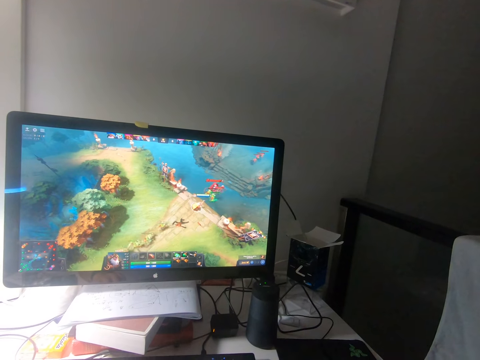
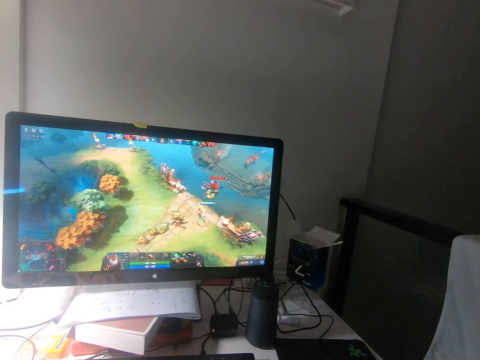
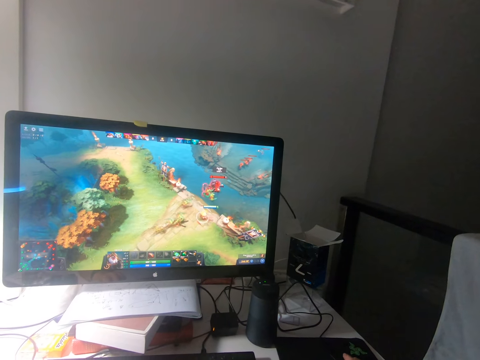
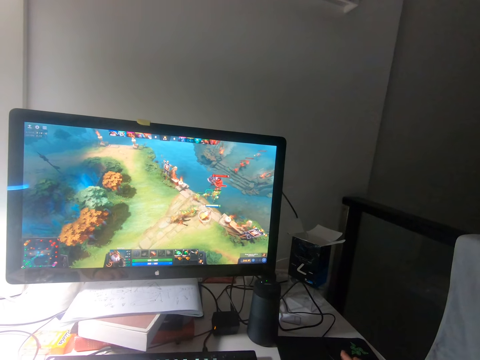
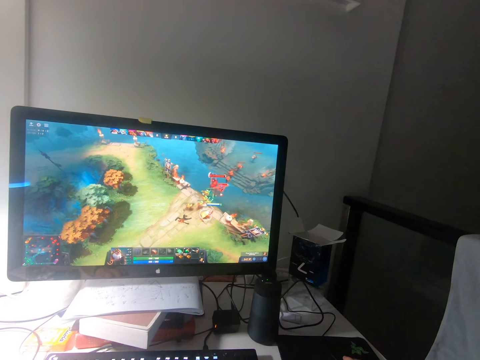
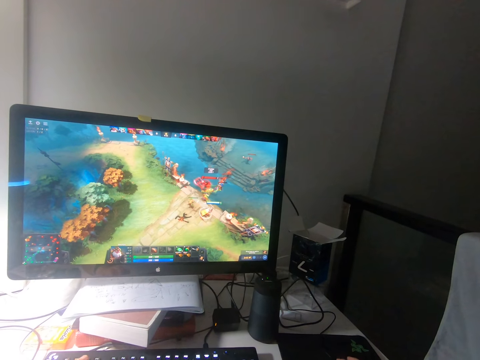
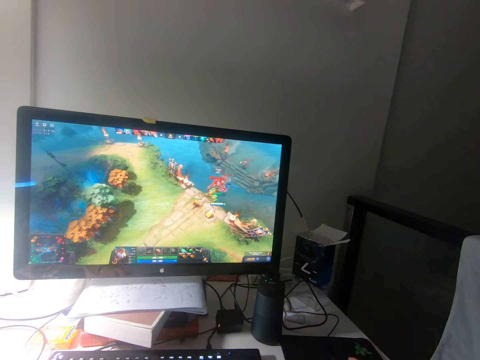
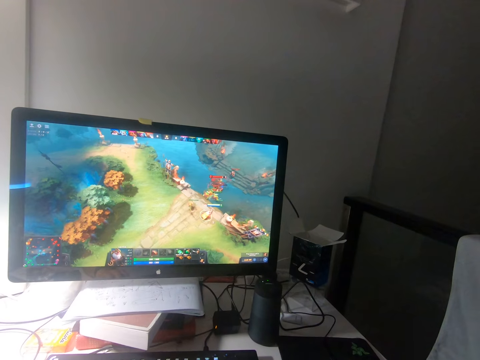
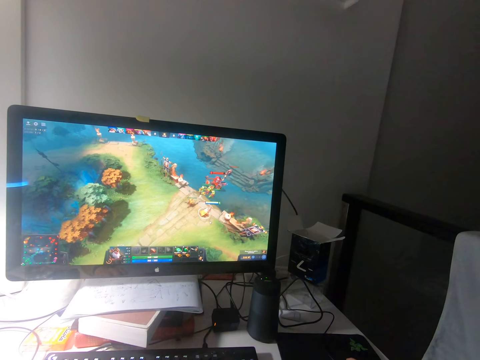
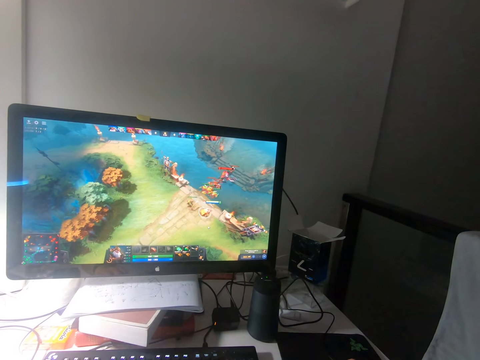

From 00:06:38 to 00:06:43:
The camera wearer plays the game on the computer.

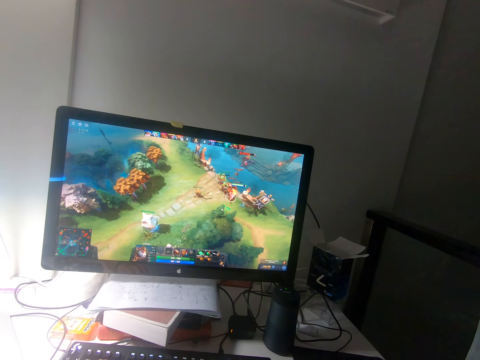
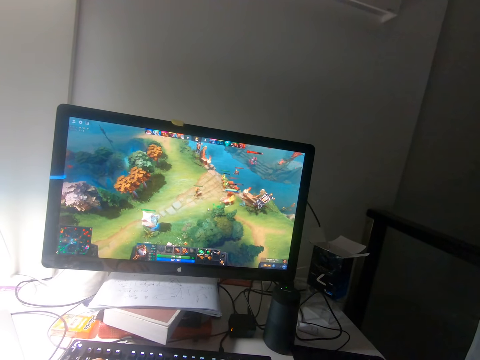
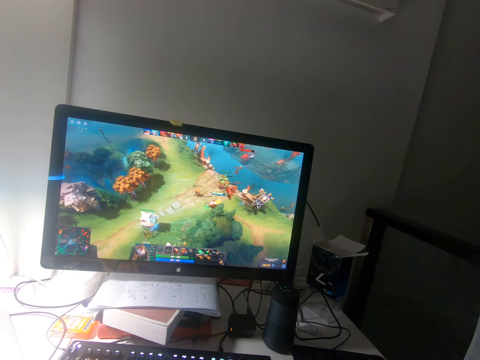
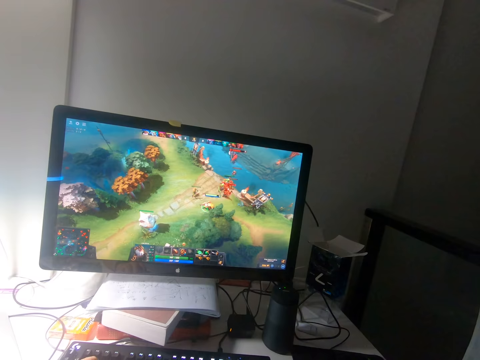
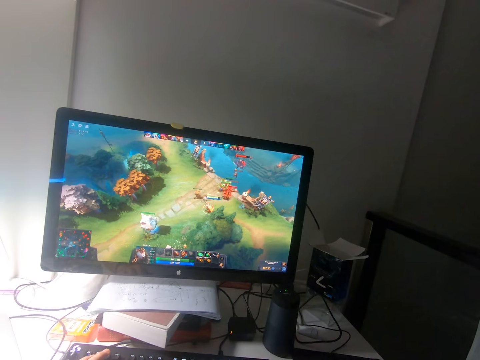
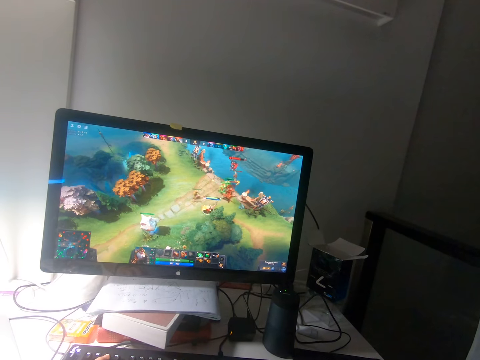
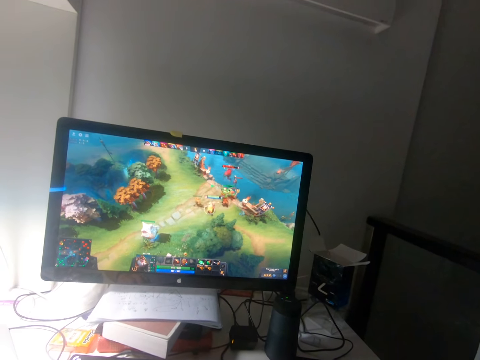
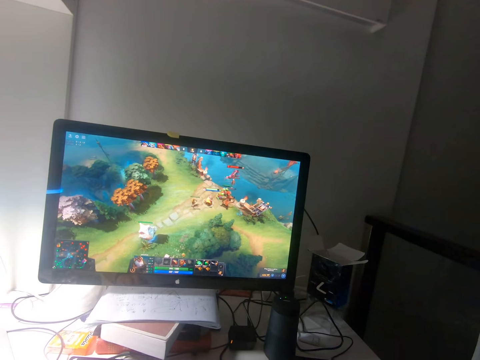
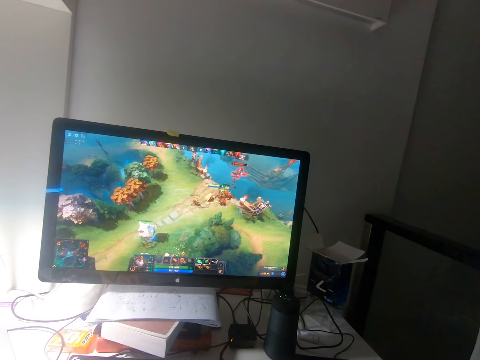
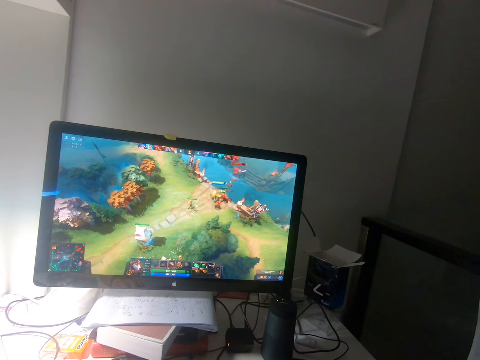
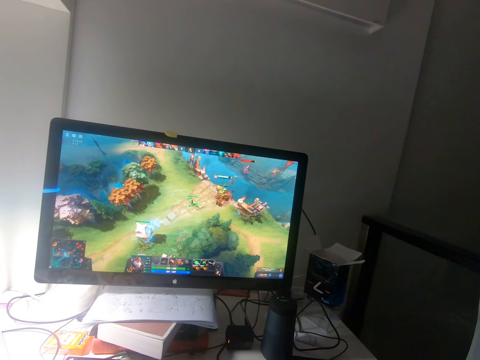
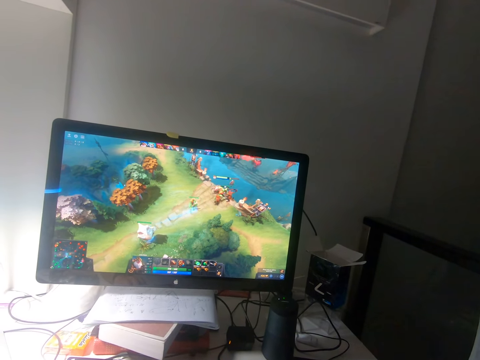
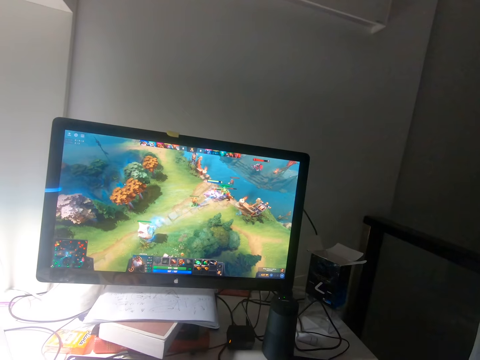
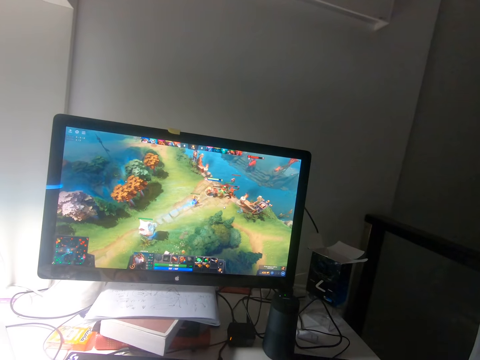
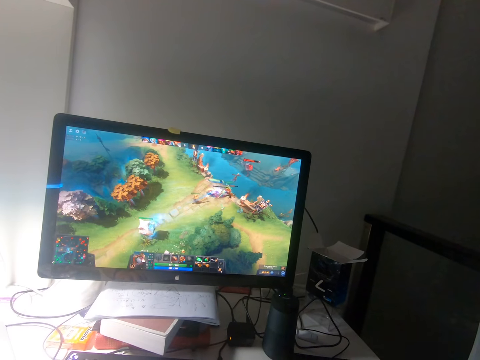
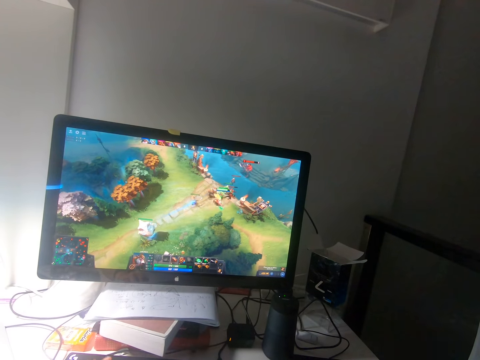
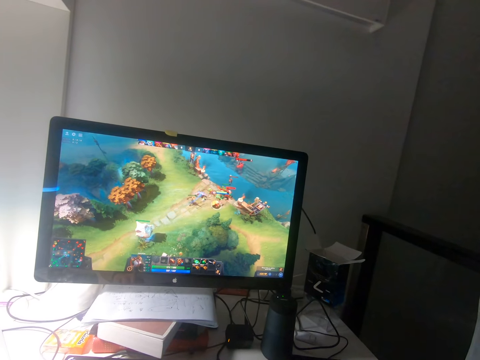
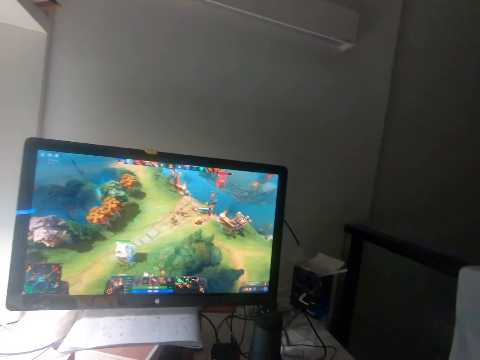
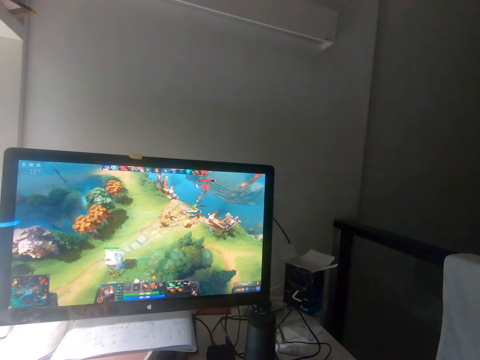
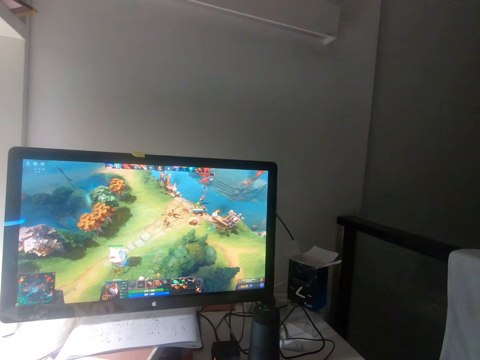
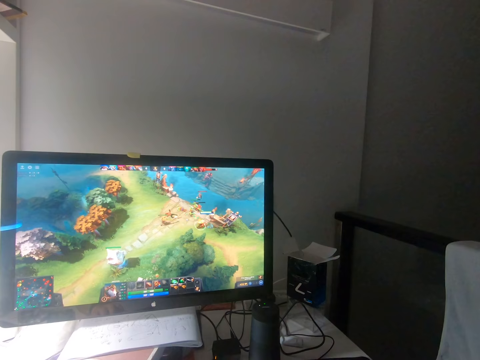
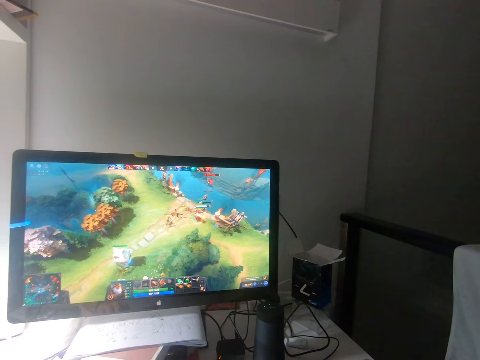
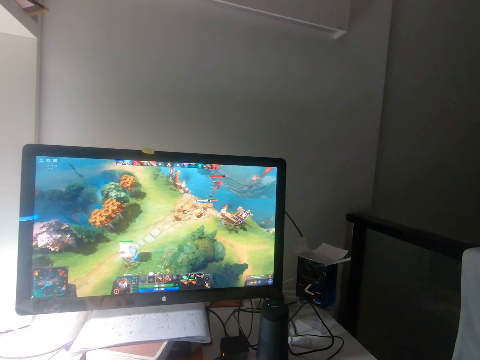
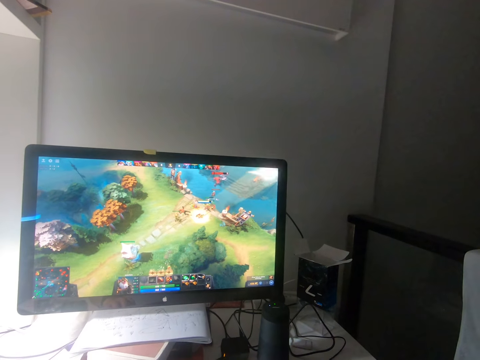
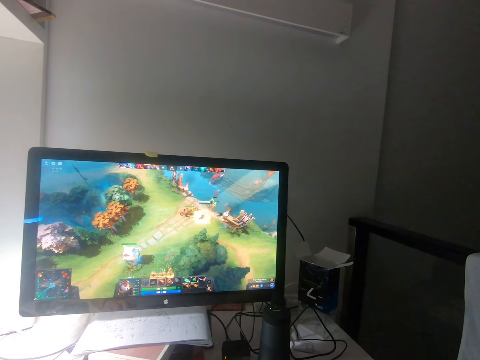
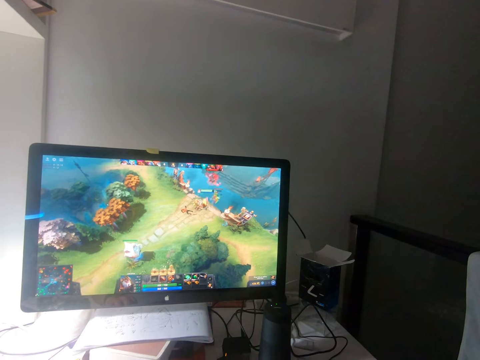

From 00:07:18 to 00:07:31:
The camera wearer presses the keys of a keyboard on a table with his left hand. He plays the game on the screen.

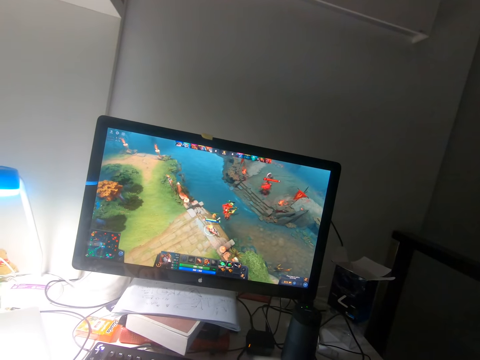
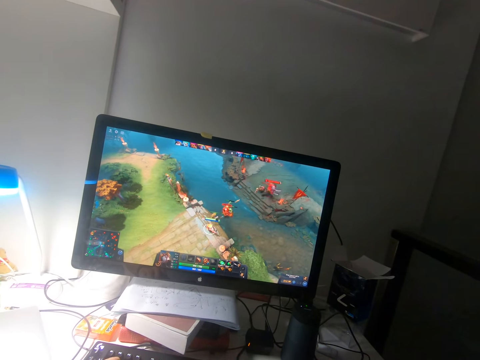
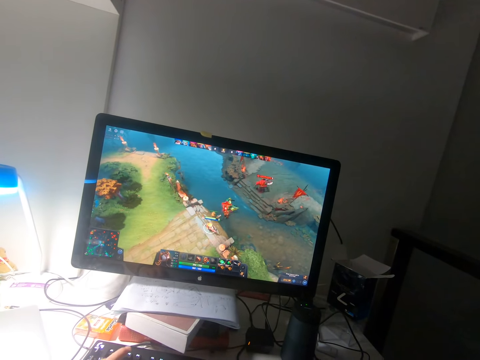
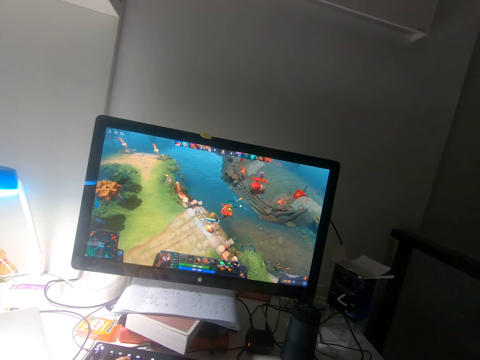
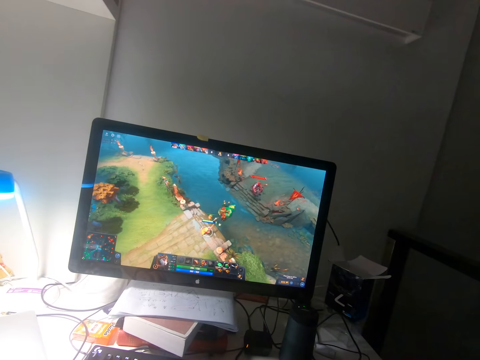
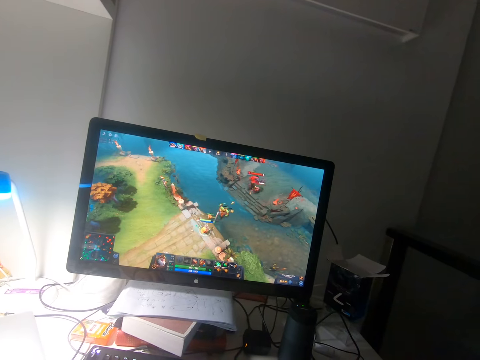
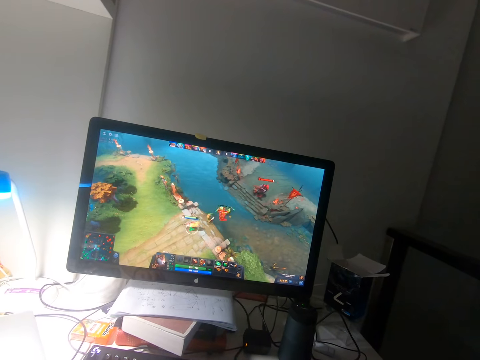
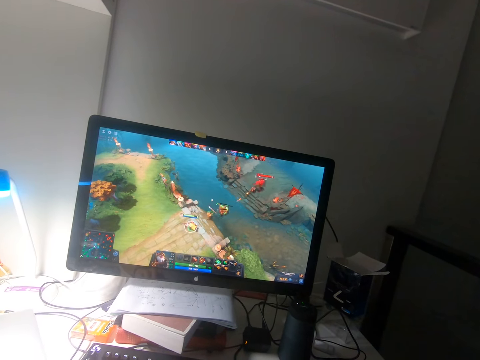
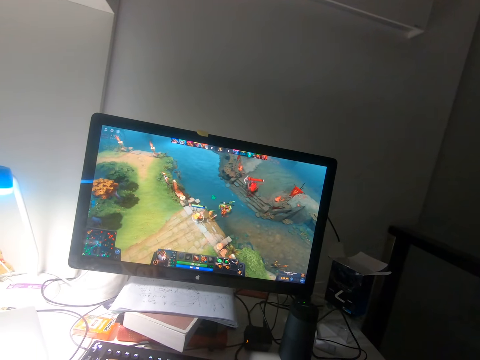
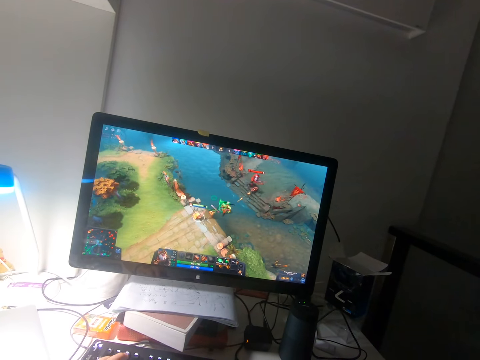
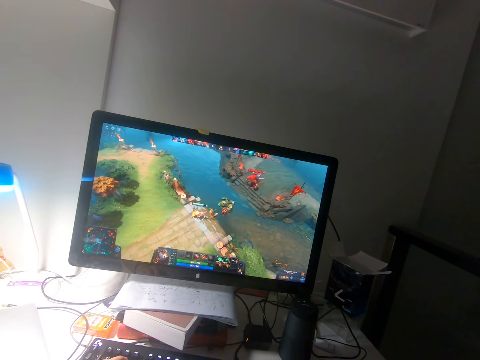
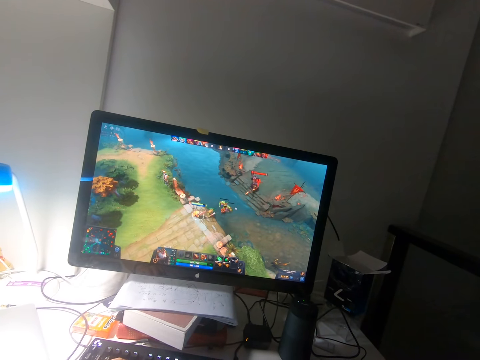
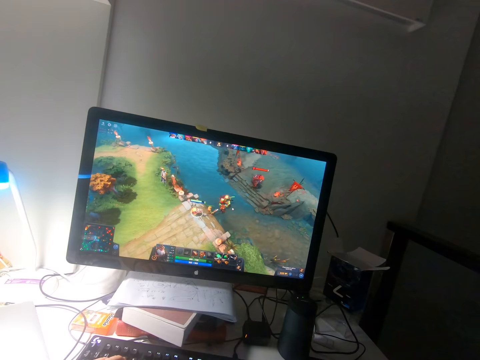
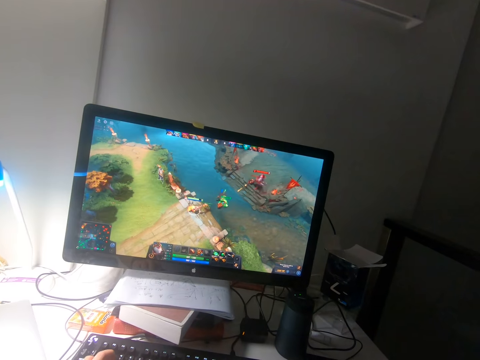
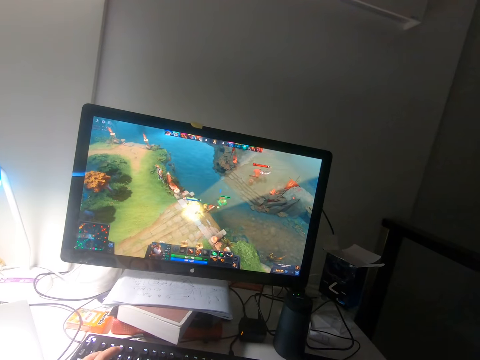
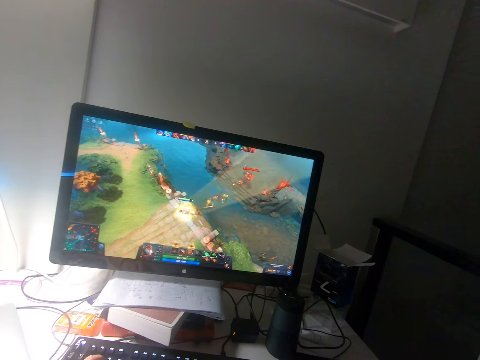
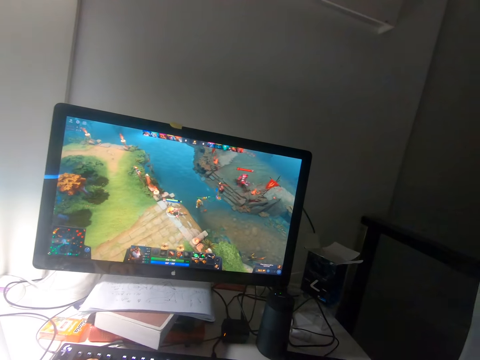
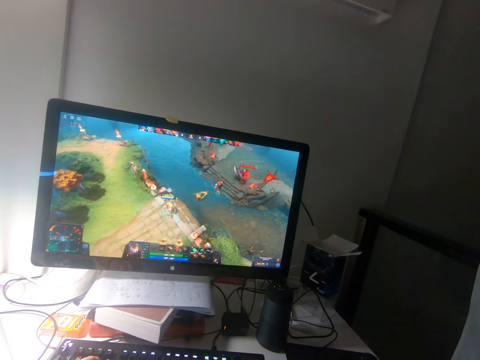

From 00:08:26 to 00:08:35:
The camera wearer clicks on the keyboard. They play the game on the screen.
